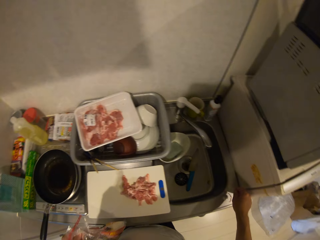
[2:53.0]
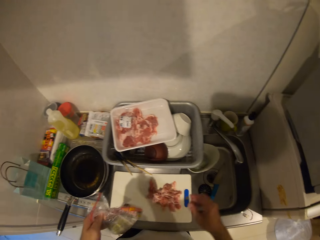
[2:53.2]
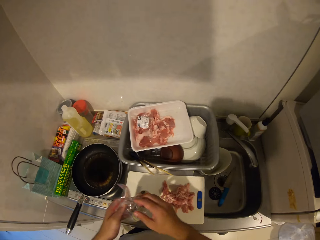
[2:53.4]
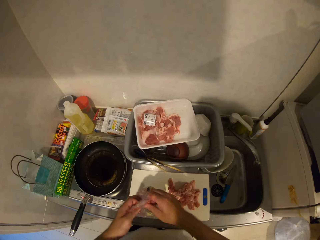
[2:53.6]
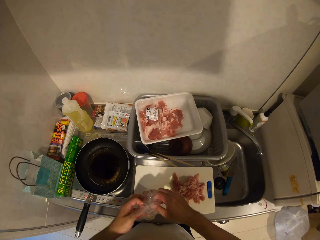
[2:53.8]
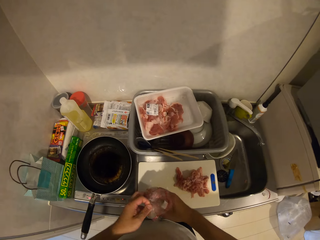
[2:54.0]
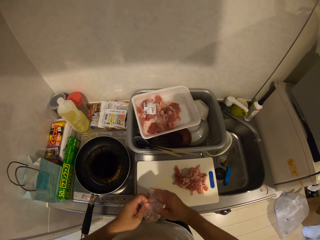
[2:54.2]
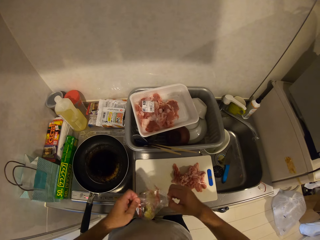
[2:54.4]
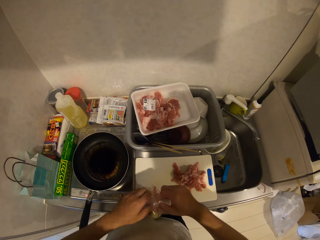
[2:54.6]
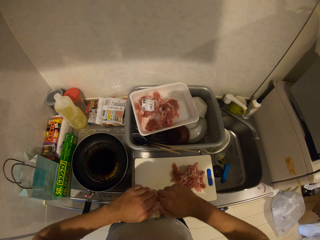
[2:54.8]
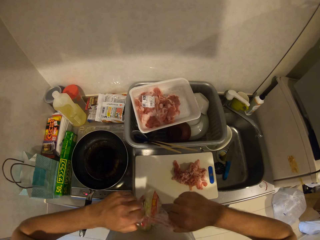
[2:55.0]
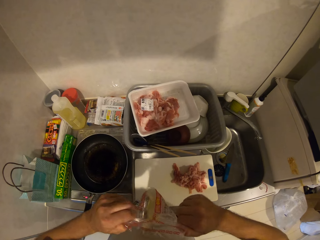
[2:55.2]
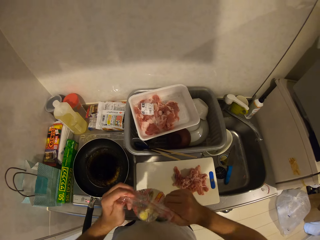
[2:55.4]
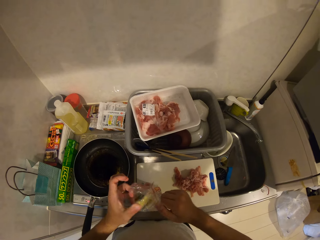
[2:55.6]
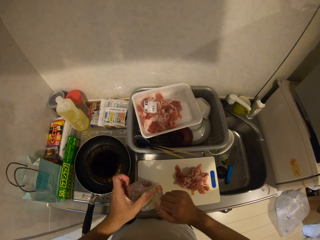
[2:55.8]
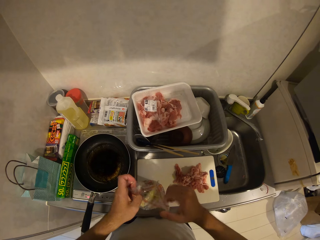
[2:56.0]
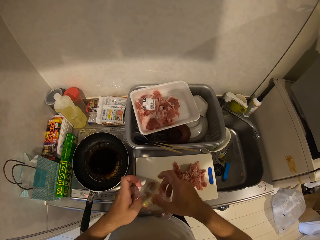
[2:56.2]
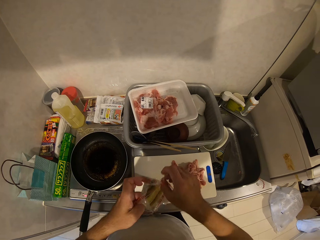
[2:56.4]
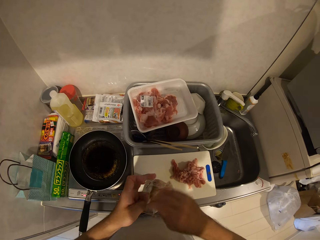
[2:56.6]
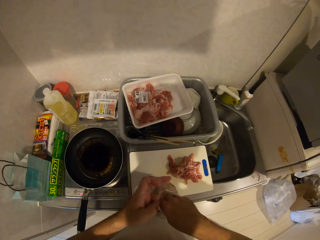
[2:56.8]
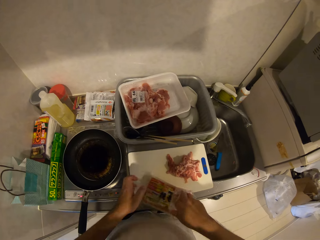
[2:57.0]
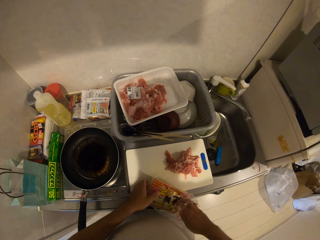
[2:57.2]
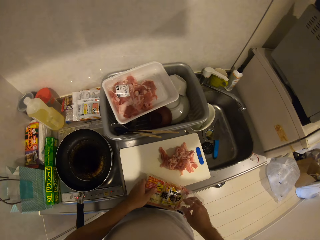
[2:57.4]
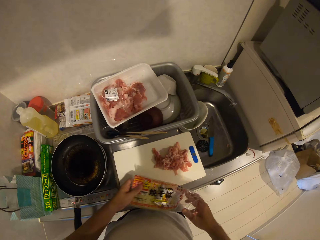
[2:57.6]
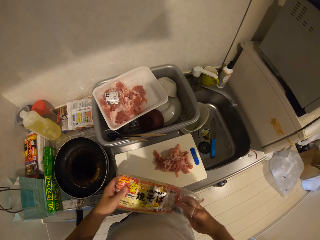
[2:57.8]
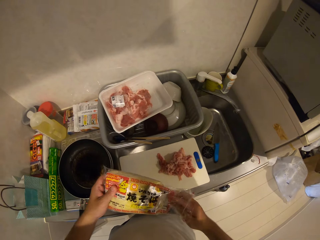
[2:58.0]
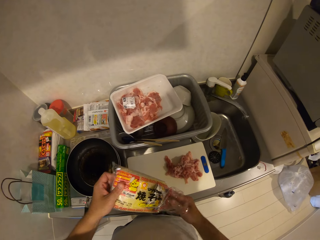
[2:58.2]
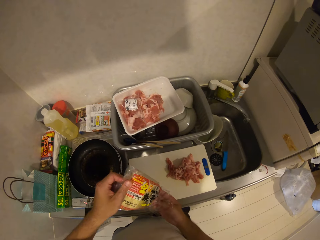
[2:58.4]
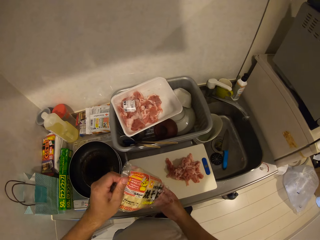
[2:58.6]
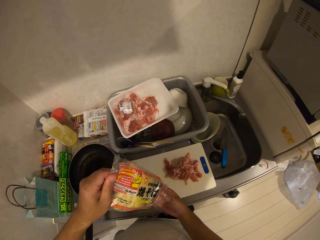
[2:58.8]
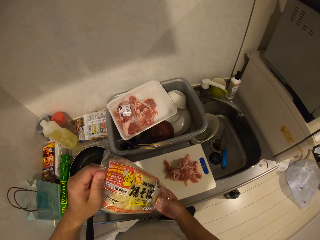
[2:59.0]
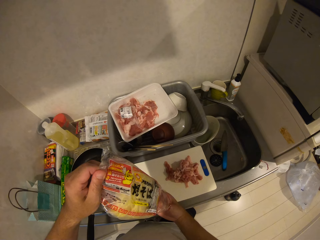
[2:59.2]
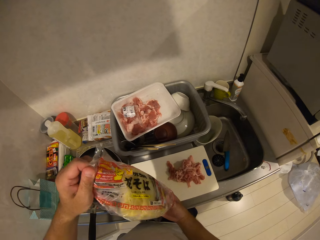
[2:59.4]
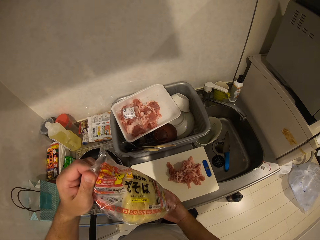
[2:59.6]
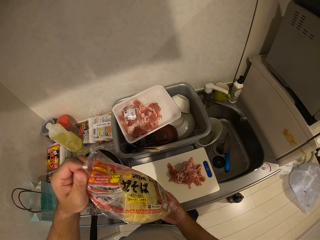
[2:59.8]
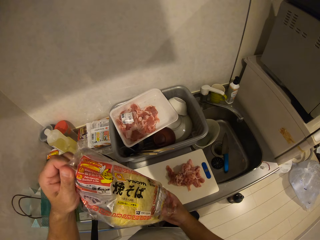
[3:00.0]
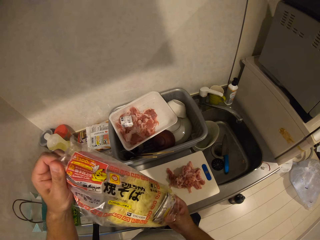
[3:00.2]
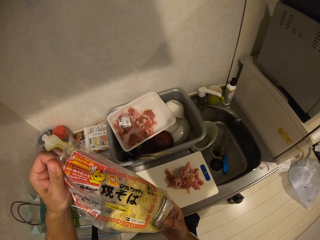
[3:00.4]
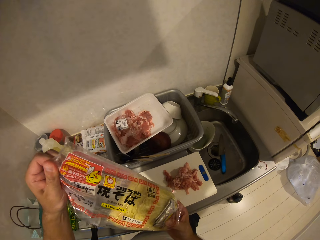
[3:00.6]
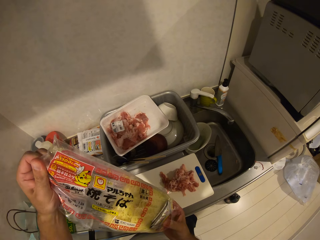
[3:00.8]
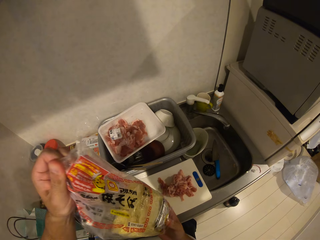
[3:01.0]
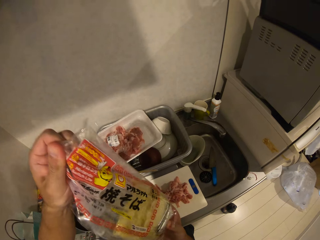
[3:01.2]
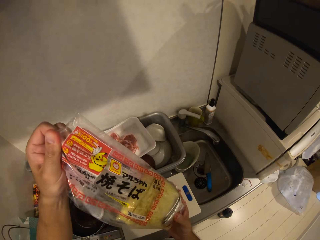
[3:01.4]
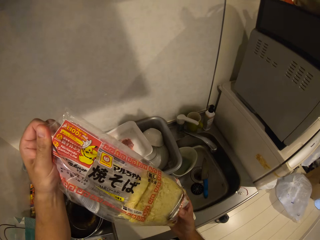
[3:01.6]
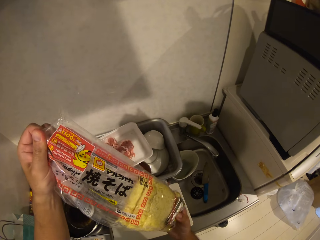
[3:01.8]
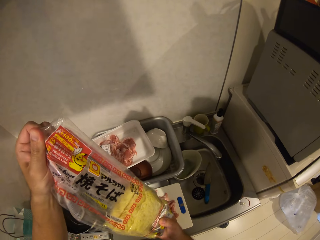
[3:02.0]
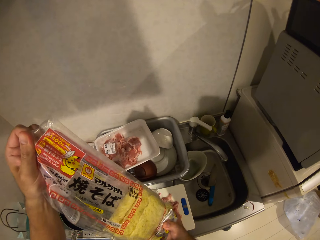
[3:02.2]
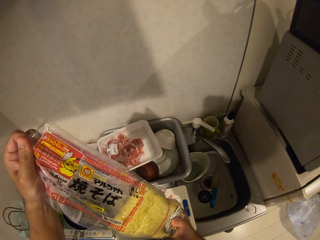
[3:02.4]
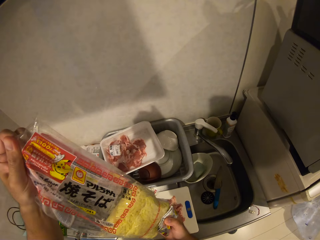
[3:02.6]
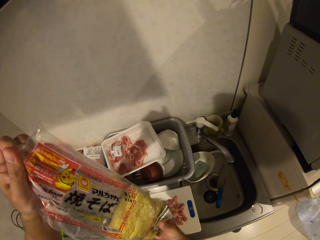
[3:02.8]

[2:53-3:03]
The camera wearer places the tiny rope on the floor. They open the pack of spaghetti. They take out the spaghetti from the pack.

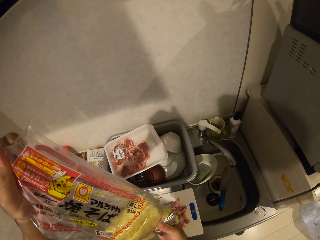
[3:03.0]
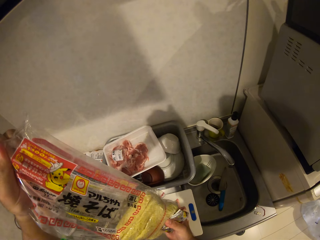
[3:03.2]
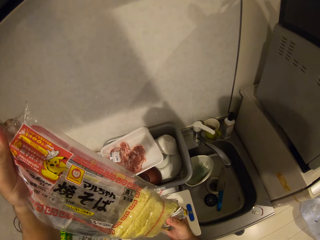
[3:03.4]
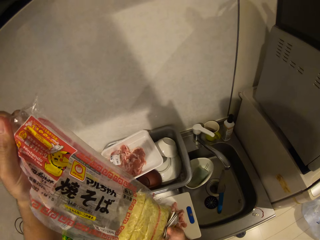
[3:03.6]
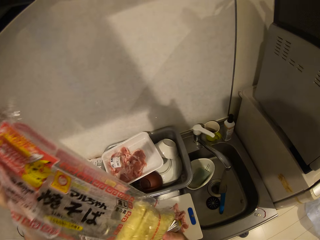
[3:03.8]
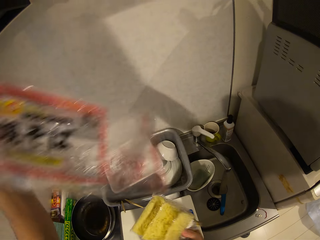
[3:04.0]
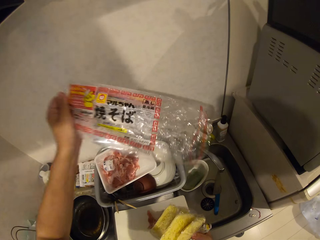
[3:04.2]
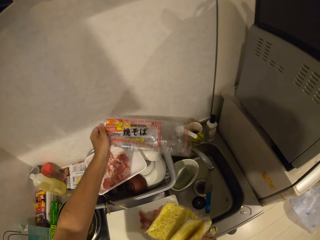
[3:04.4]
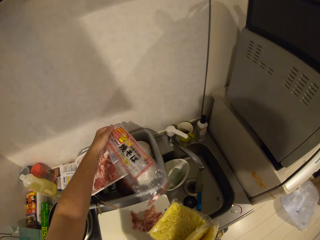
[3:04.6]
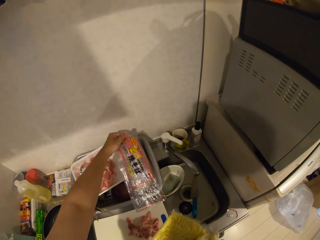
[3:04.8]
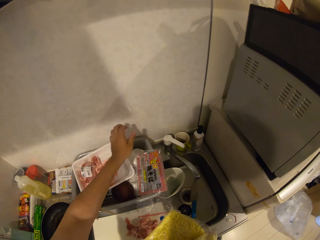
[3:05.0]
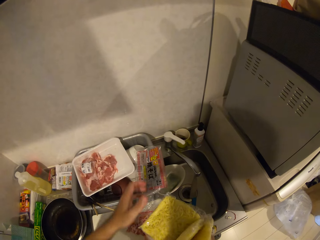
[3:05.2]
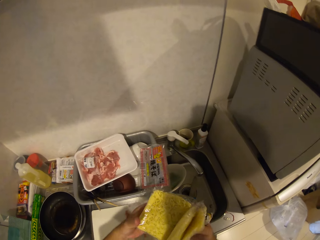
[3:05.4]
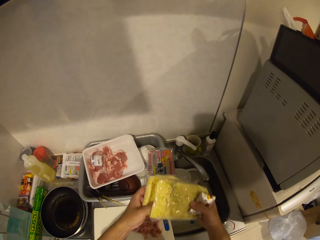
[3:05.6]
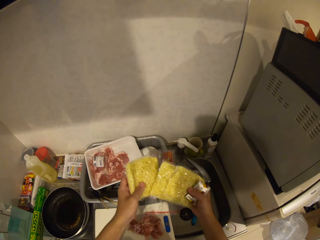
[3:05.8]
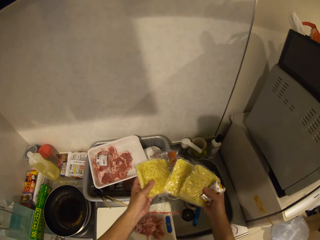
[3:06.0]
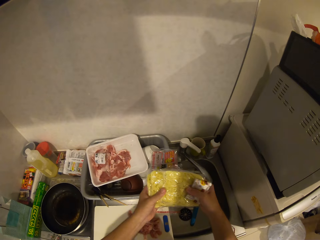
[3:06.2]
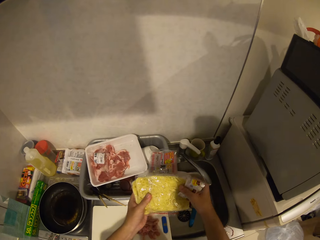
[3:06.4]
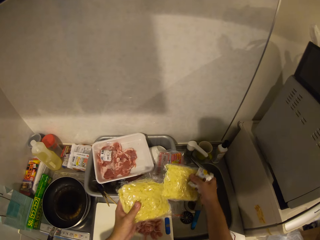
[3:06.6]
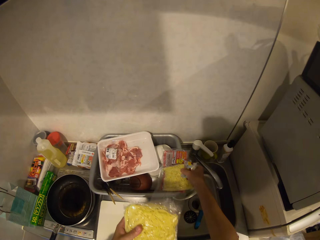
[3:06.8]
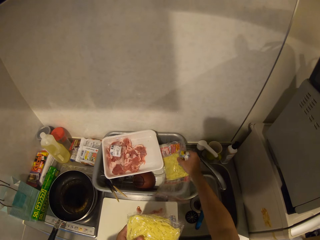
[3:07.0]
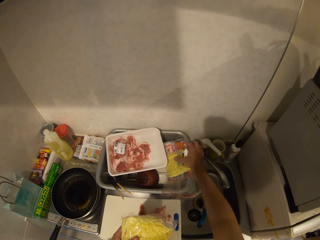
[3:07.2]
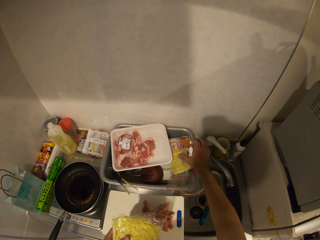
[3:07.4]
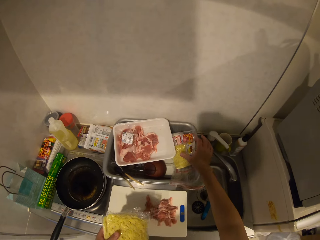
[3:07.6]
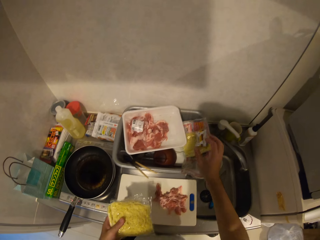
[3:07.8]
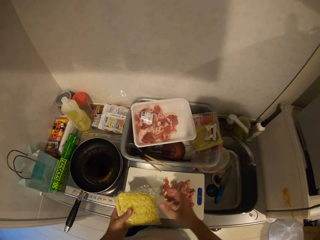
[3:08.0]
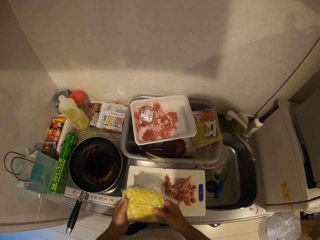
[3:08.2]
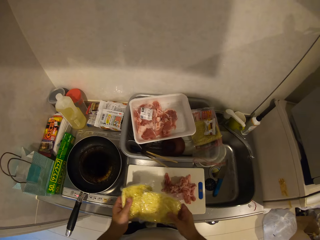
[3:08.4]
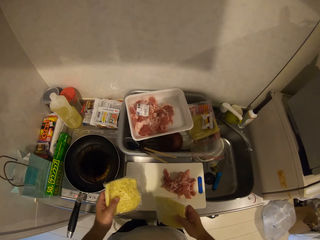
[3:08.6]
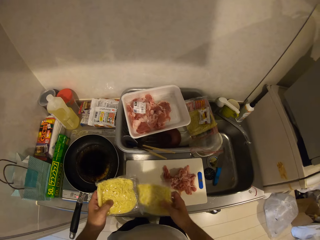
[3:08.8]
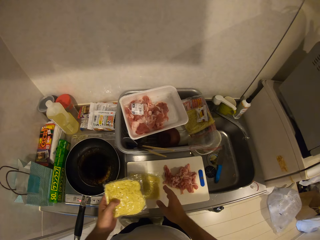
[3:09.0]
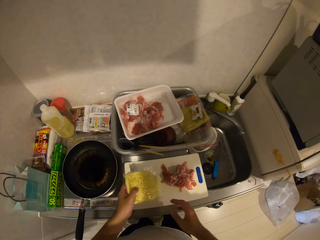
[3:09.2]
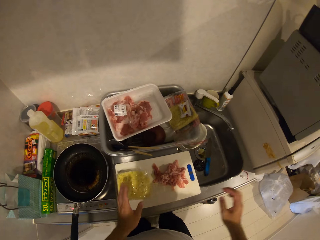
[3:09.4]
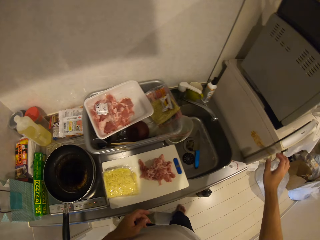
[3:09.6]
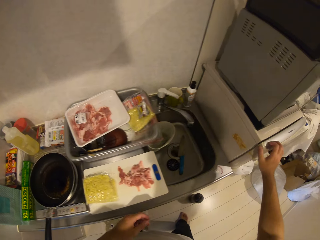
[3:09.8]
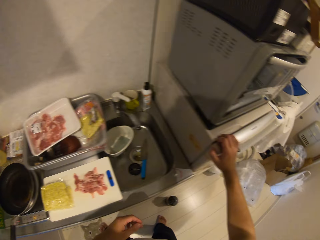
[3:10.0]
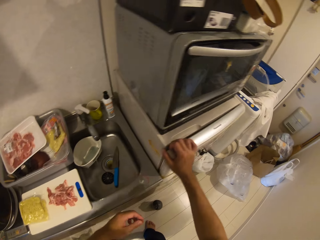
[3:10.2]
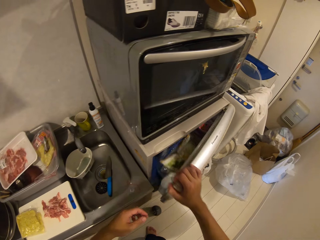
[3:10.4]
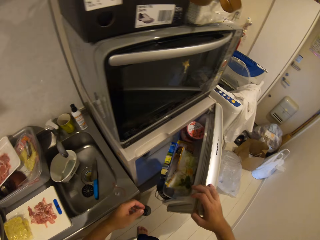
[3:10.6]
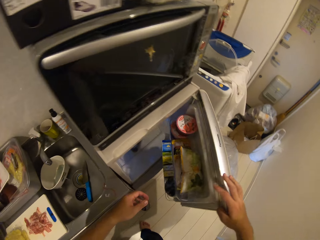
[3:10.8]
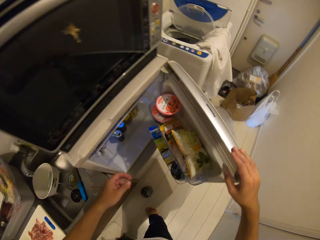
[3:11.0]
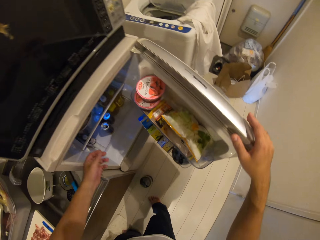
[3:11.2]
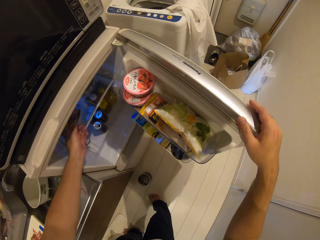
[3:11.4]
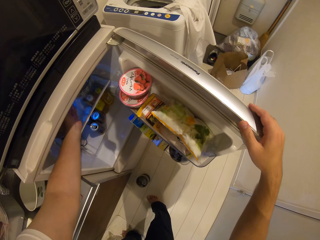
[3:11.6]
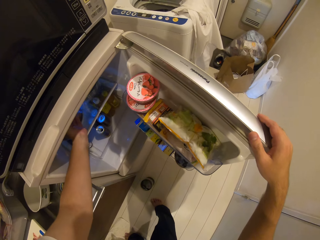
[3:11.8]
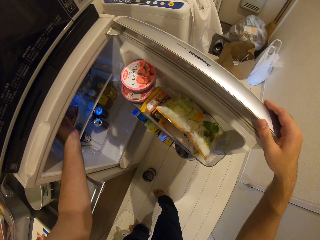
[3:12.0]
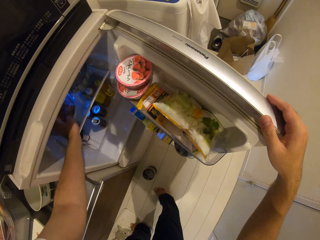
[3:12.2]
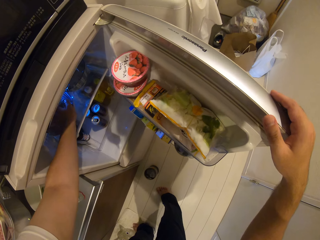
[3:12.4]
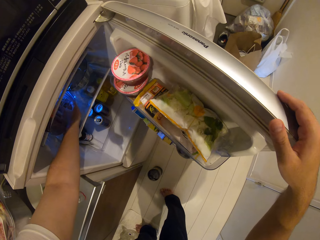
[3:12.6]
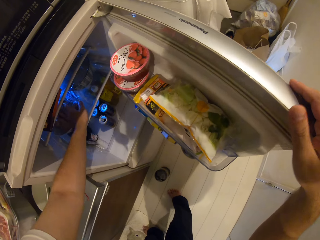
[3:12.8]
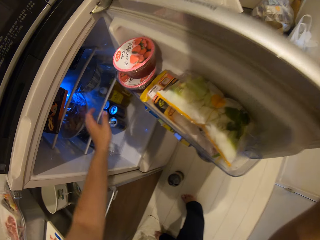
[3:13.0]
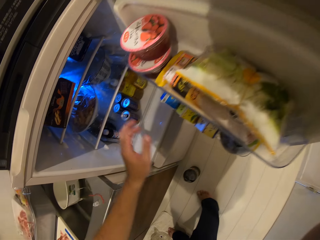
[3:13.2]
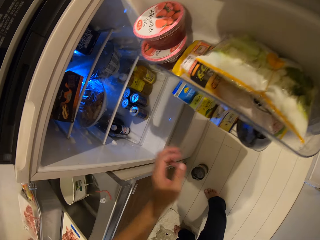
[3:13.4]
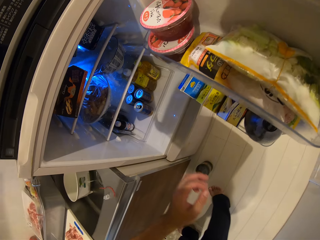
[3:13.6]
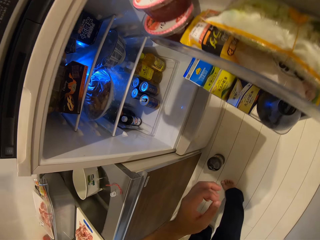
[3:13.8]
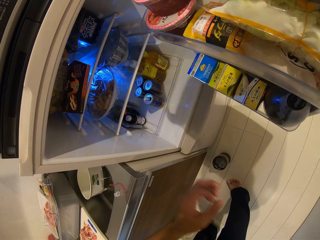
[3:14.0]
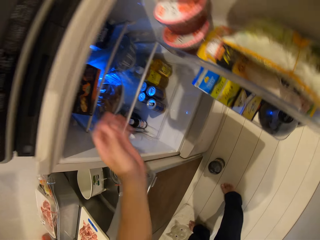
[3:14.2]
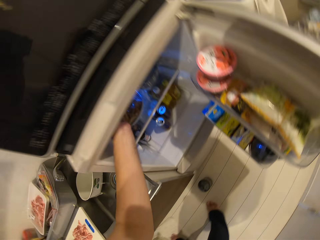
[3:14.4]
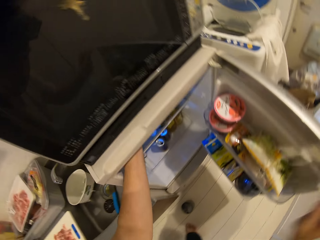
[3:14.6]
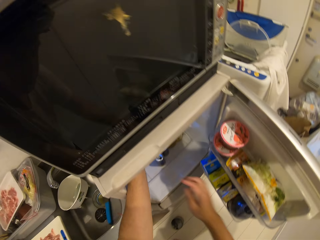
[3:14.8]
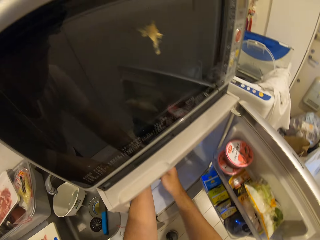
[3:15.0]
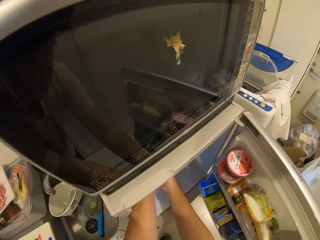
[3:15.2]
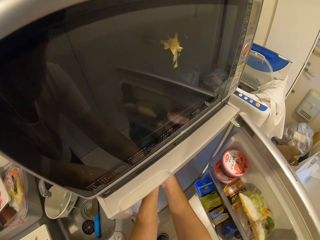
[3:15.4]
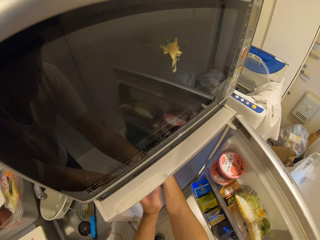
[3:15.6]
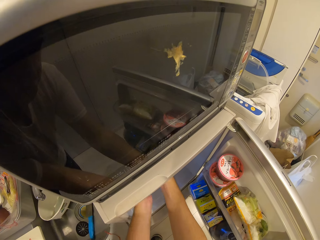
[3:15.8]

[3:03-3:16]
The camera wearer removes something from the paper. They drop the nylon on the bowl on the cabinet. They drop the spaghetti on the bowl on the cabinet. They open the fridge.
